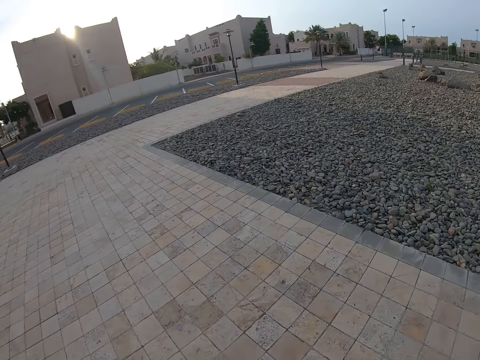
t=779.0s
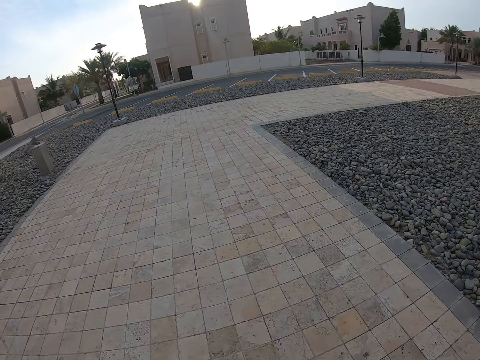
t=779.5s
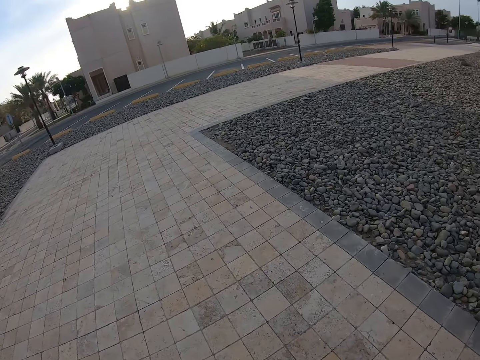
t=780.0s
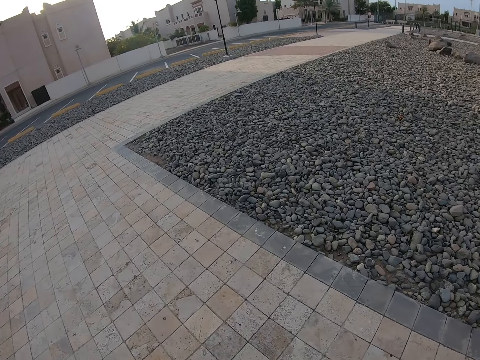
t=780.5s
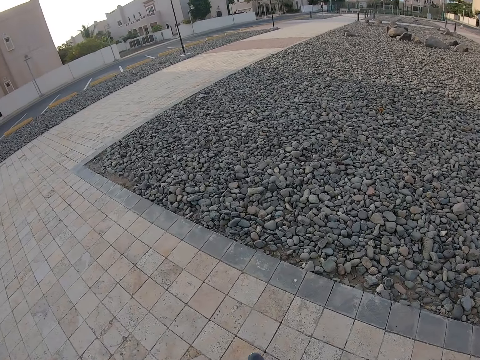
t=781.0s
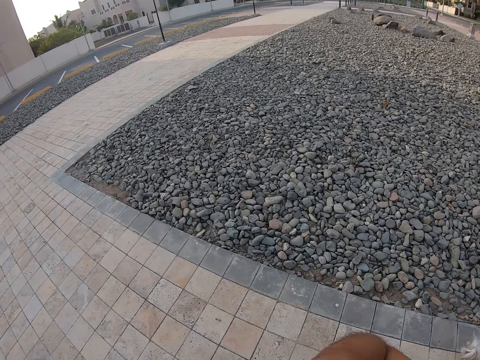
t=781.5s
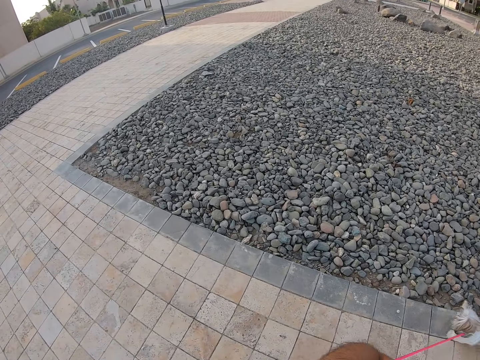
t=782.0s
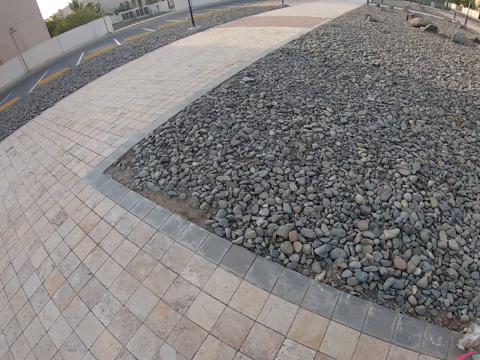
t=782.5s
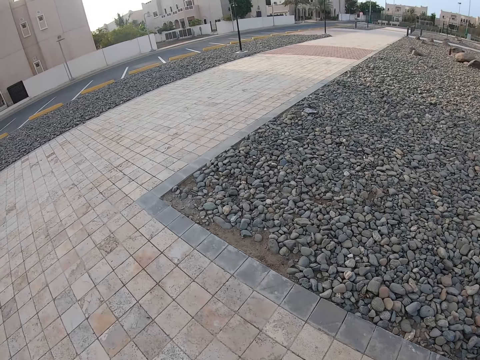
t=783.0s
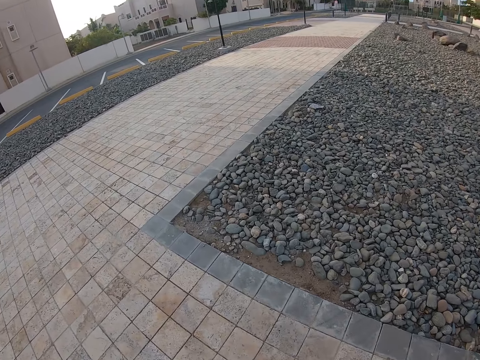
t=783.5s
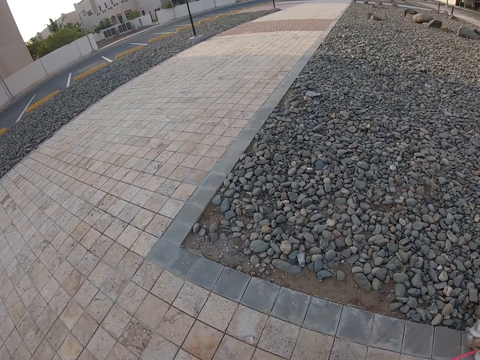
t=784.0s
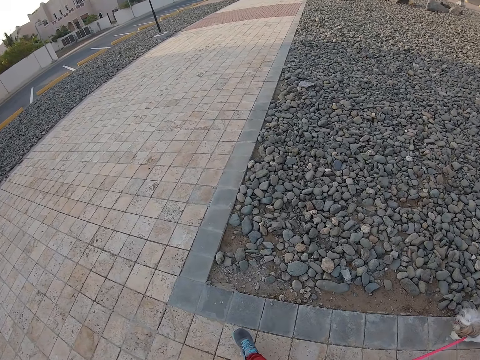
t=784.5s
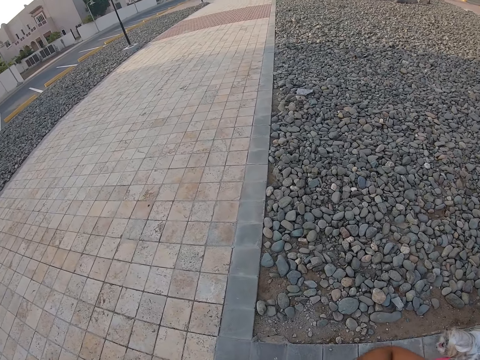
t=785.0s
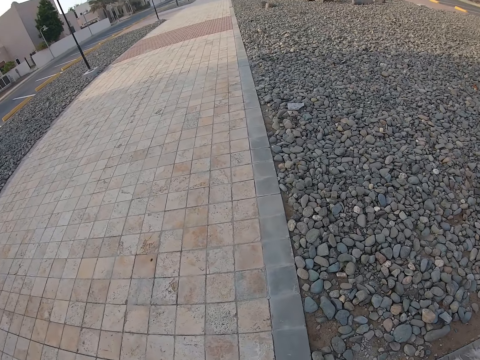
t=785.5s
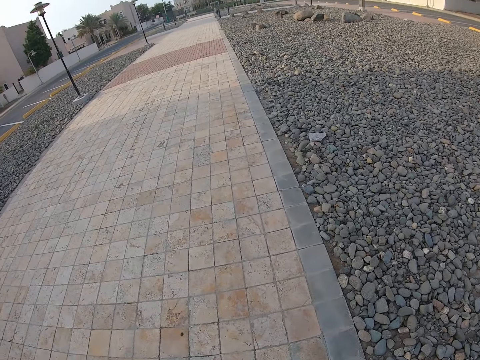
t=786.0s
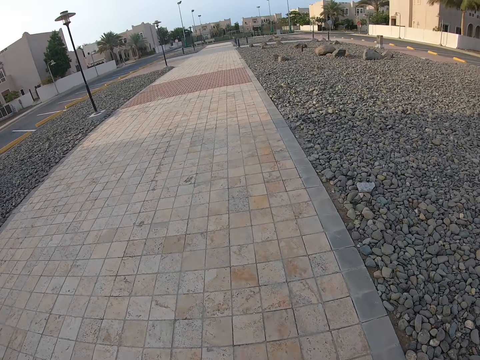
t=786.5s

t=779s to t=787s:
The camera wearer holds the leash.

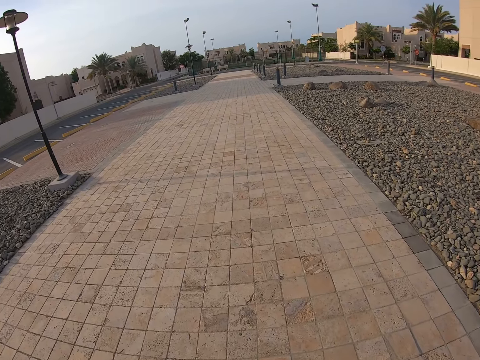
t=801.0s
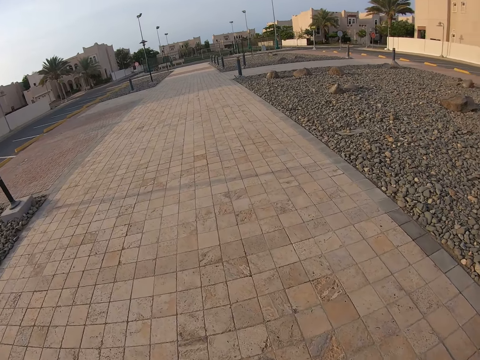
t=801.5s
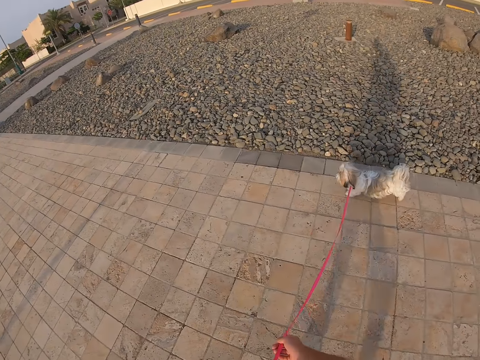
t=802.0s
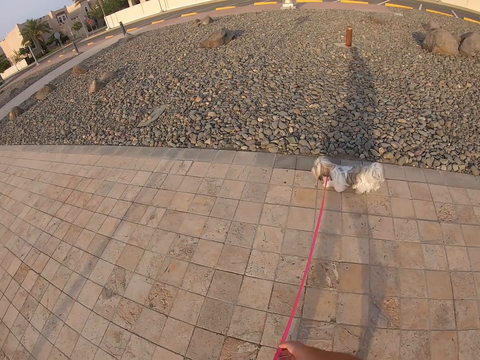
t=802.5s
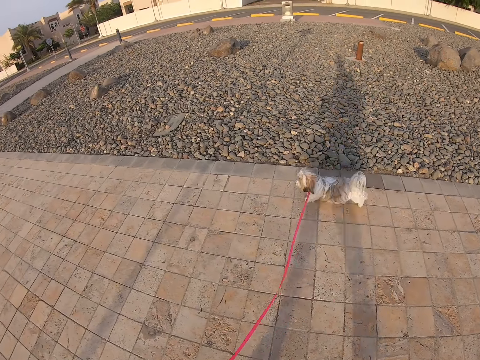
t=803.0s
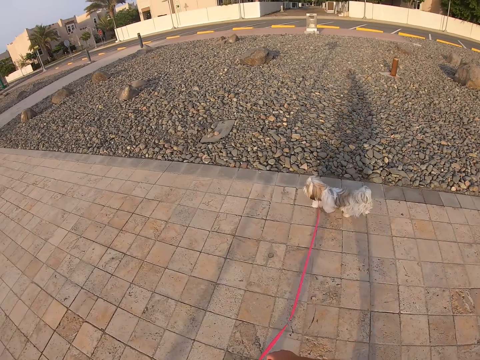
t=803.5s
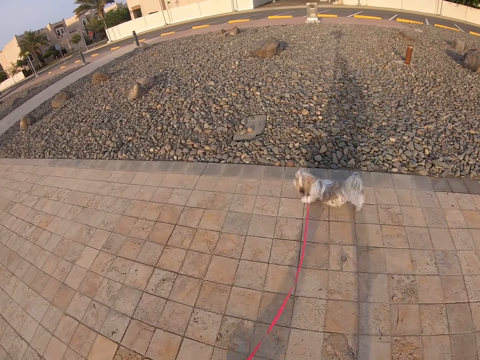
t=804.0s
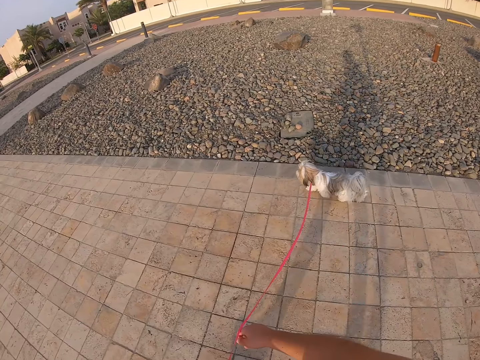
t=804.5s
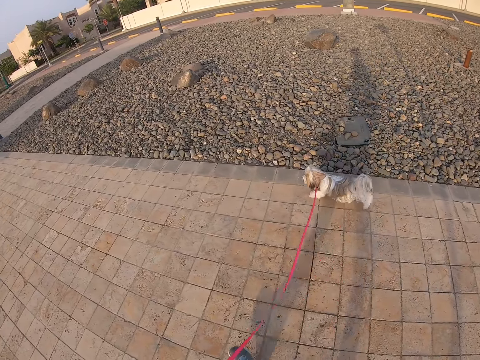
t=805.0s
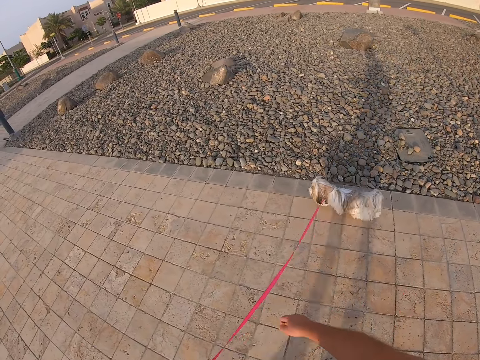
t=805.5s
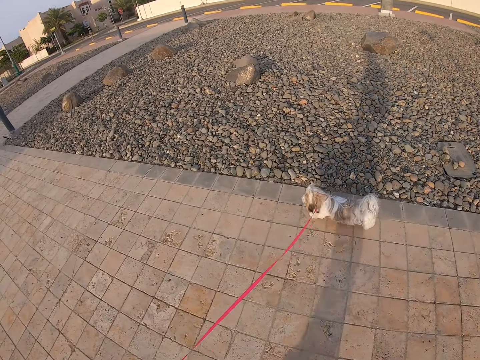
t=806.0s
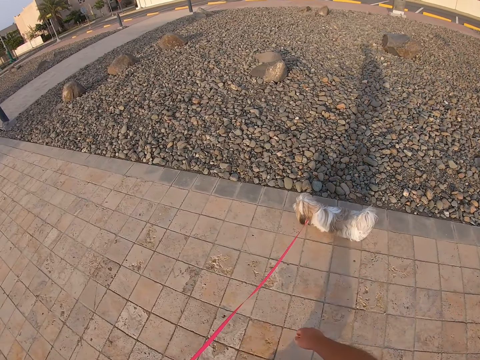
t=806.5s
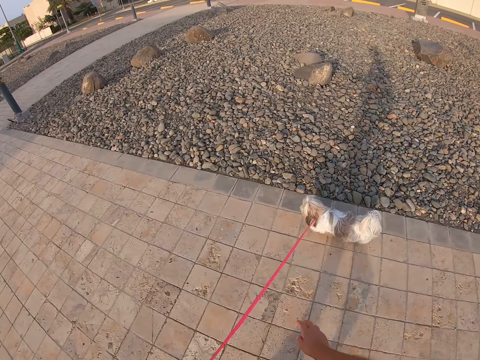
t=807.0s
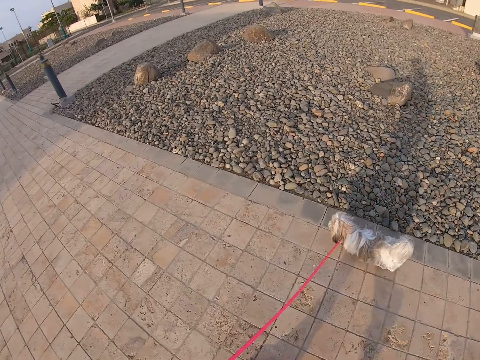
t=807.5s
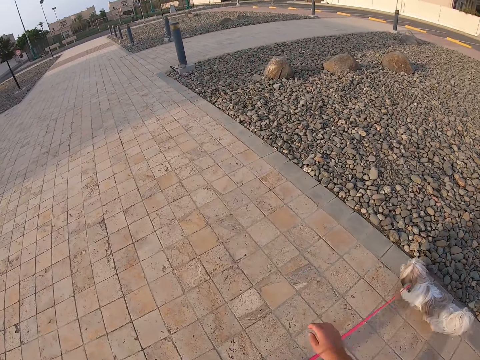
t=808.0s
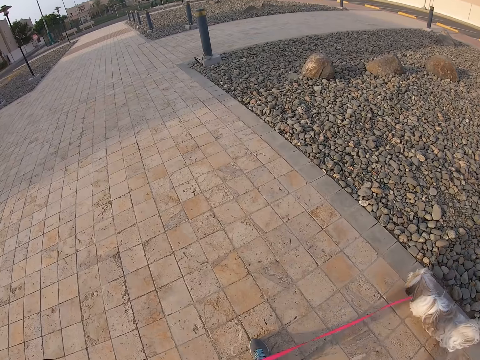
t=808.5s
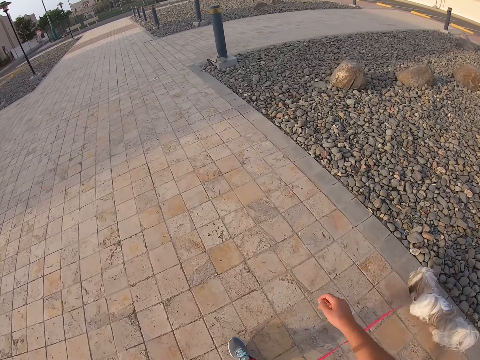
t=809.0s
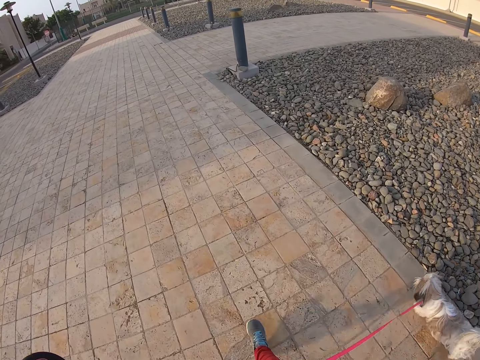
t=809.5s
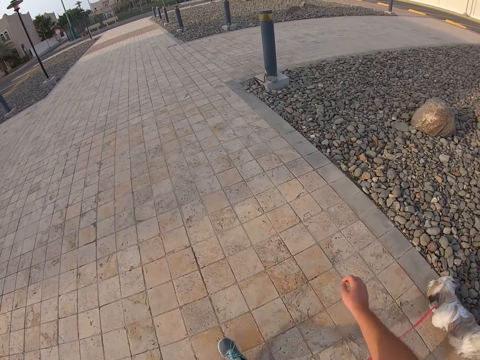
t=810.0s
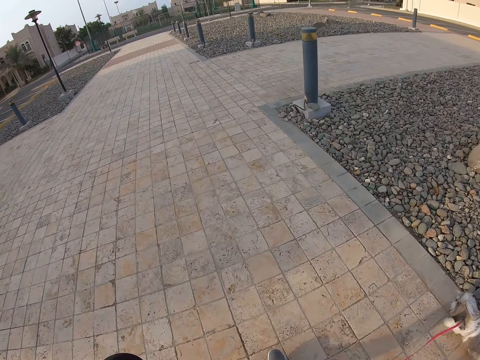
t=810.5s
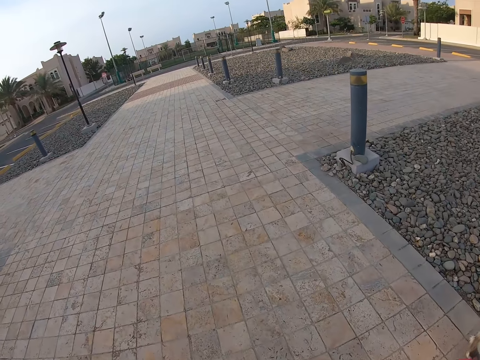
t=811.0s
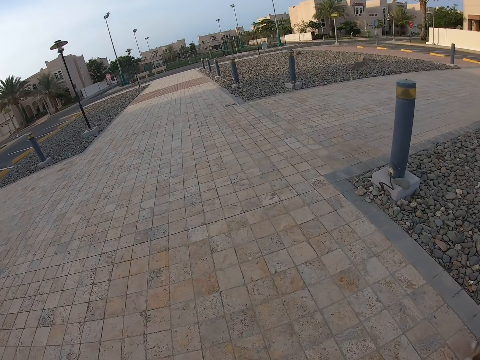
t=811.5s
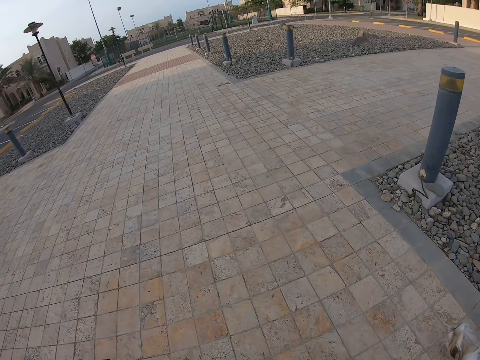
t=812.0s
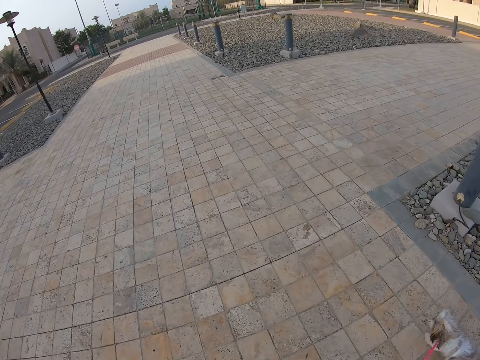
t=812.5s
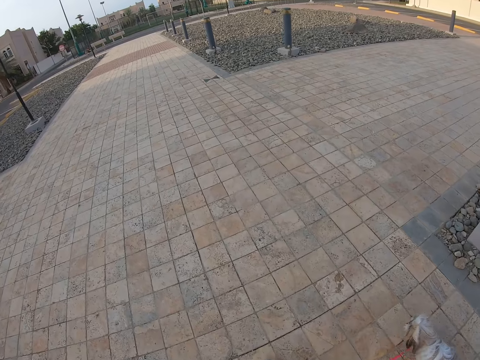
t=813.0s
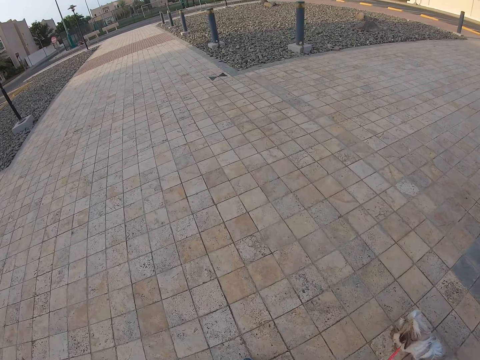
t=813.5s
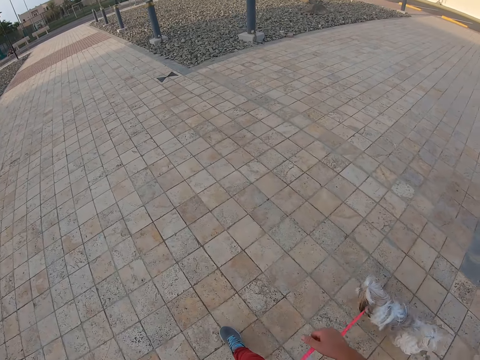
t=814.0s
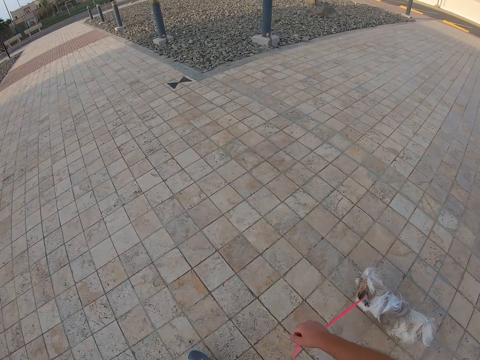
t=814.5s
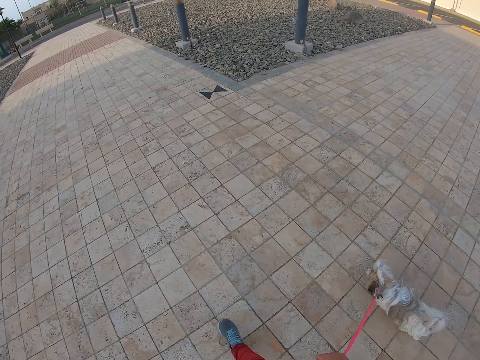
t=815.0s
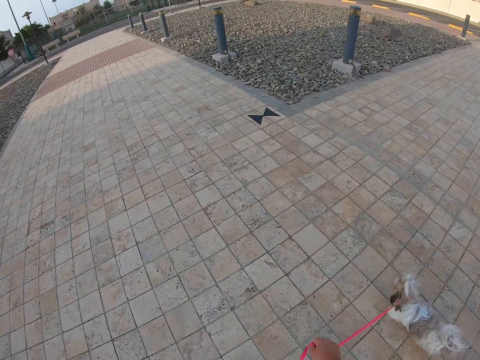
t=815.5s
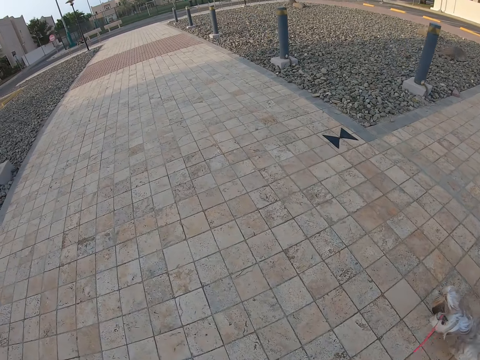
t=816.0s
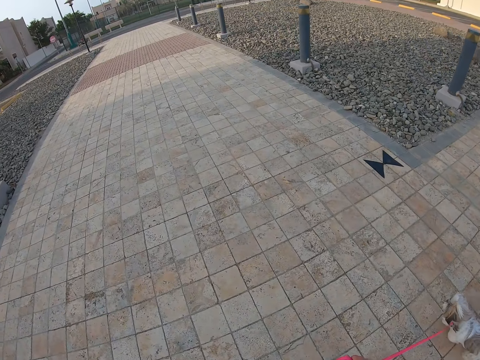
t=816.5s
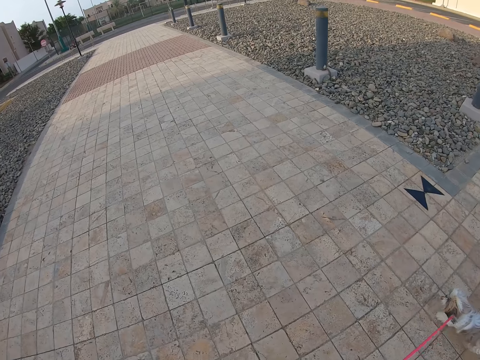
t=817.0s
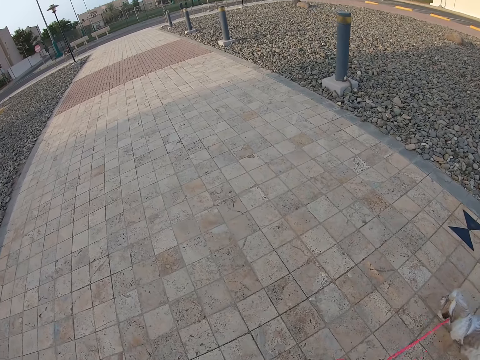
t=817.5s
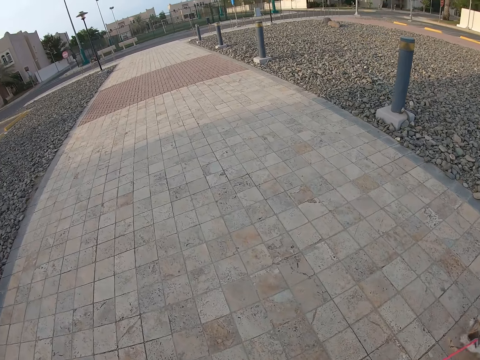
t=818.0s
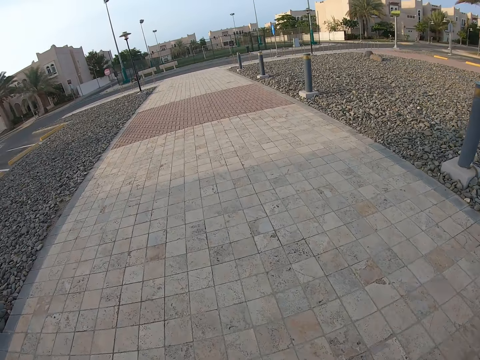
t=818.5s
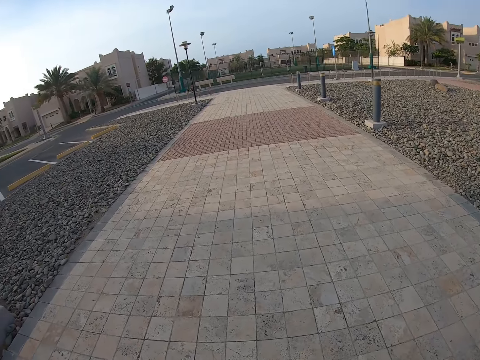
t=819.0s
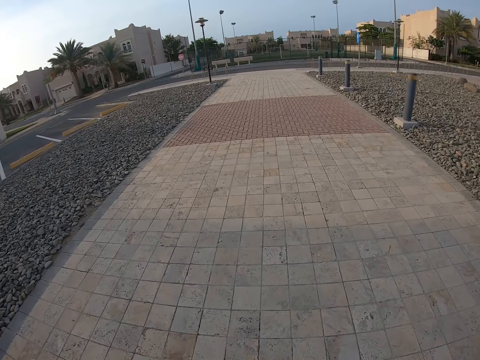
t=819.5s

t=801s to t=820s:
The camera wearer looks around. They hold the leash. They walk on the pavement with the dog. They swing the left hand. They hold the leash.
